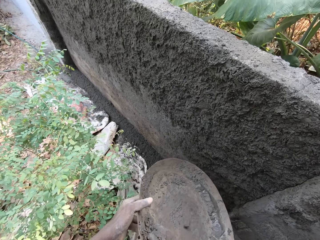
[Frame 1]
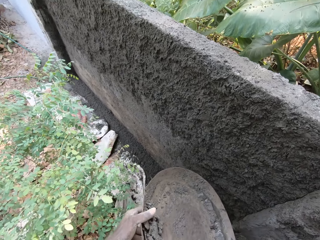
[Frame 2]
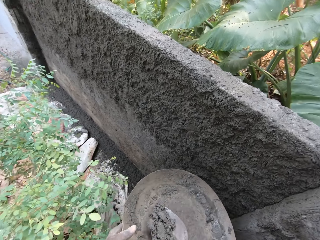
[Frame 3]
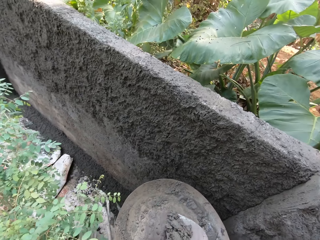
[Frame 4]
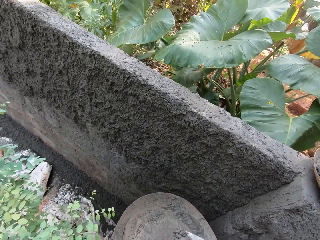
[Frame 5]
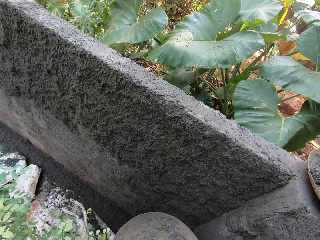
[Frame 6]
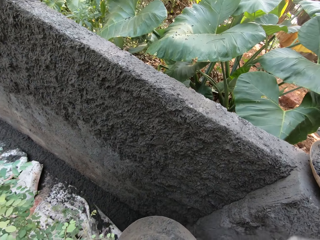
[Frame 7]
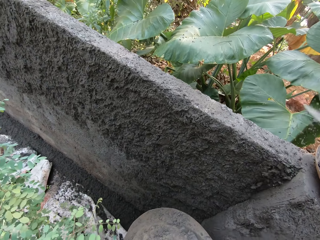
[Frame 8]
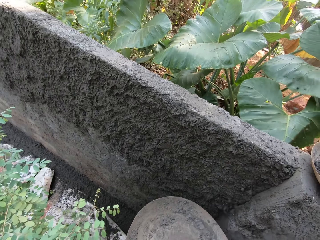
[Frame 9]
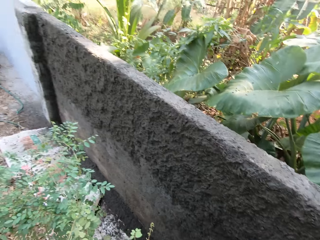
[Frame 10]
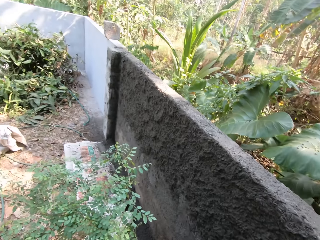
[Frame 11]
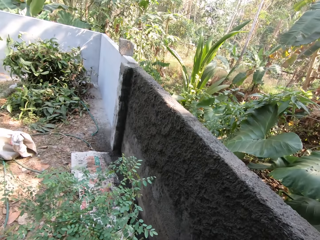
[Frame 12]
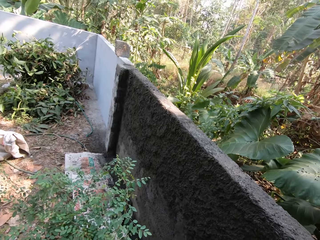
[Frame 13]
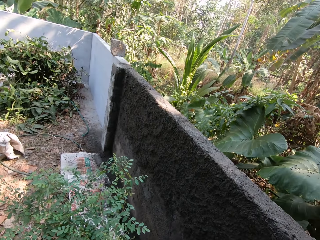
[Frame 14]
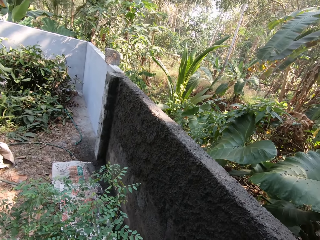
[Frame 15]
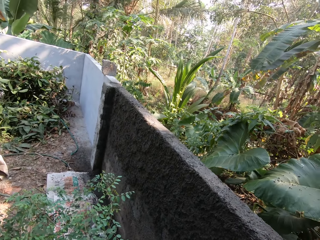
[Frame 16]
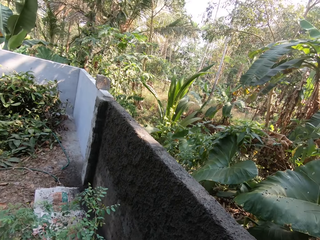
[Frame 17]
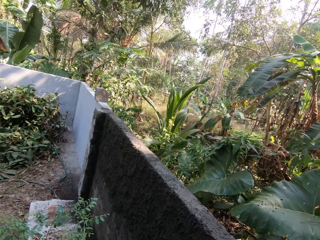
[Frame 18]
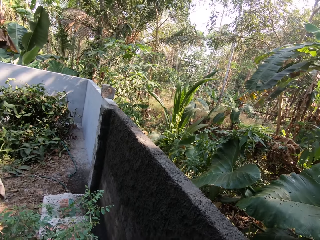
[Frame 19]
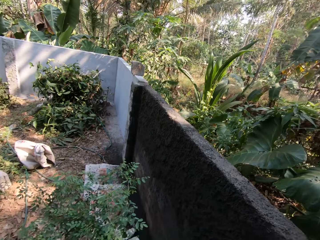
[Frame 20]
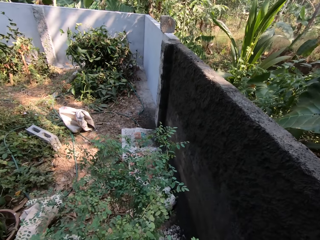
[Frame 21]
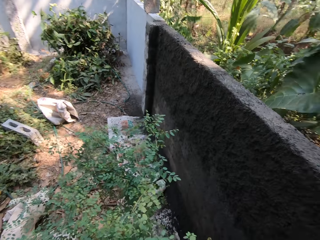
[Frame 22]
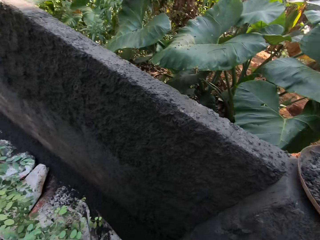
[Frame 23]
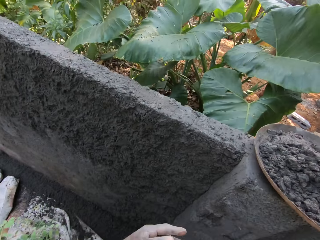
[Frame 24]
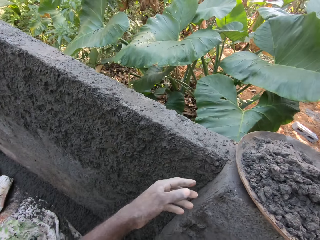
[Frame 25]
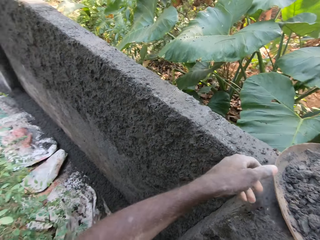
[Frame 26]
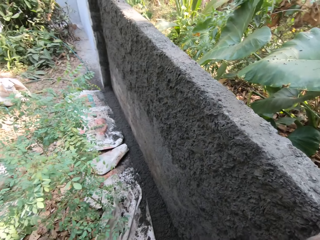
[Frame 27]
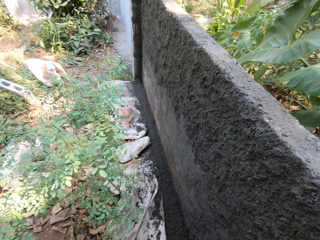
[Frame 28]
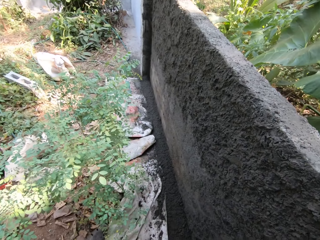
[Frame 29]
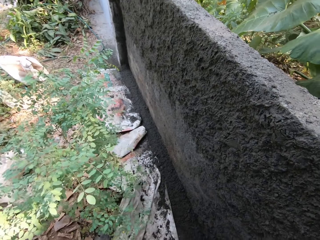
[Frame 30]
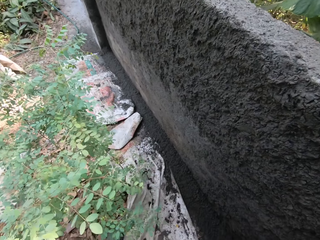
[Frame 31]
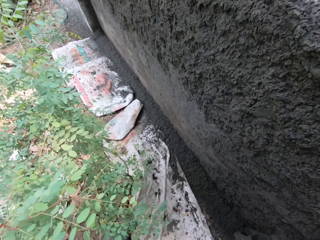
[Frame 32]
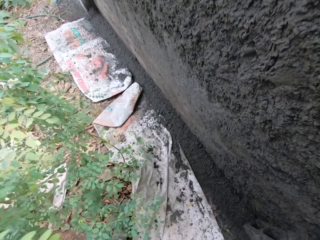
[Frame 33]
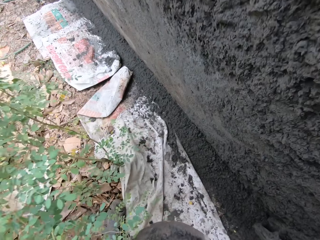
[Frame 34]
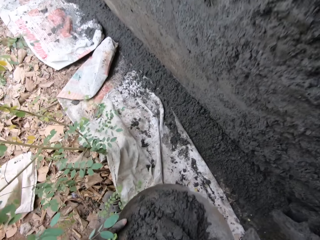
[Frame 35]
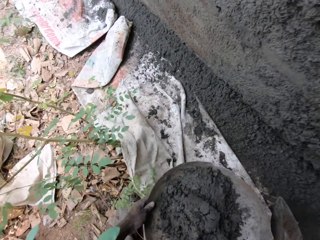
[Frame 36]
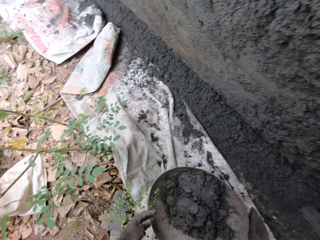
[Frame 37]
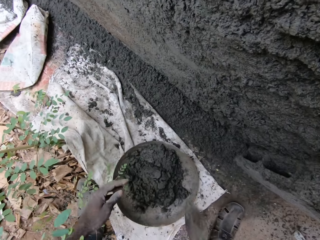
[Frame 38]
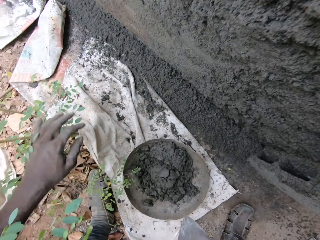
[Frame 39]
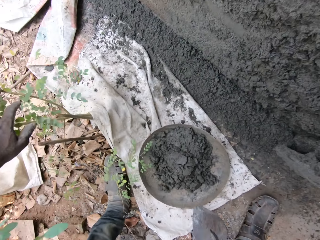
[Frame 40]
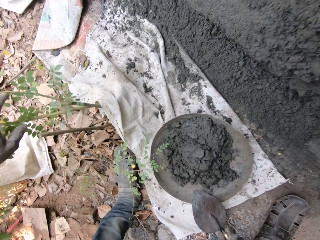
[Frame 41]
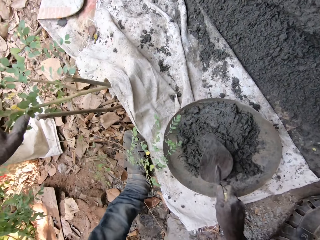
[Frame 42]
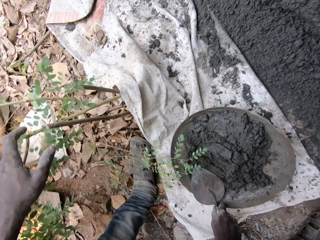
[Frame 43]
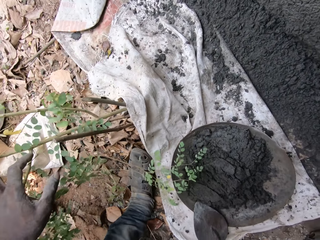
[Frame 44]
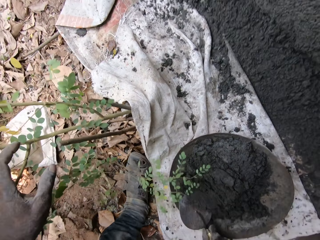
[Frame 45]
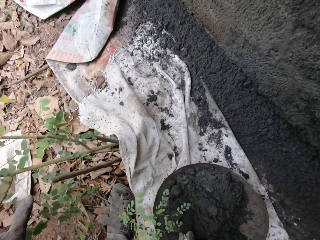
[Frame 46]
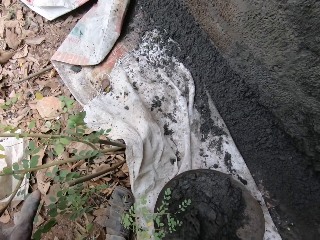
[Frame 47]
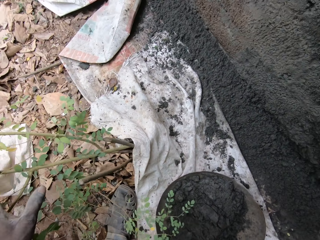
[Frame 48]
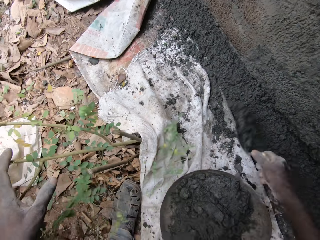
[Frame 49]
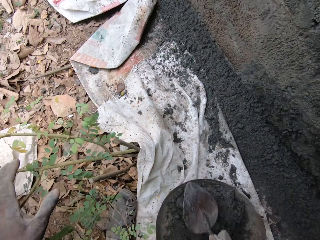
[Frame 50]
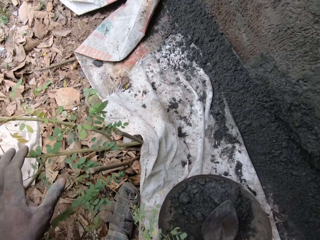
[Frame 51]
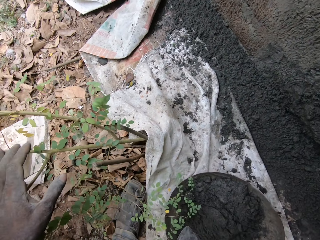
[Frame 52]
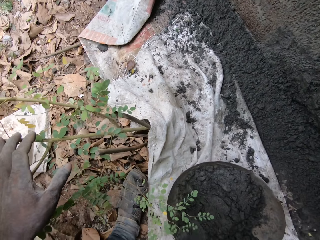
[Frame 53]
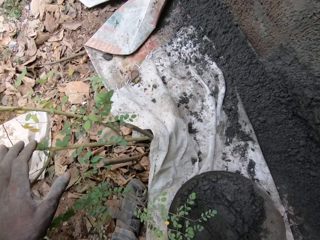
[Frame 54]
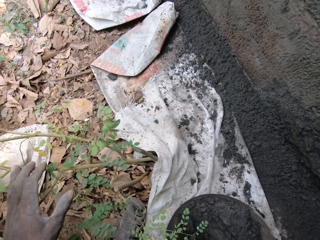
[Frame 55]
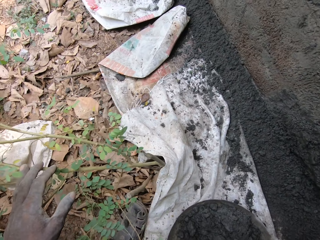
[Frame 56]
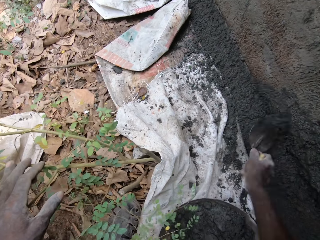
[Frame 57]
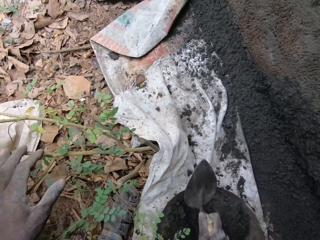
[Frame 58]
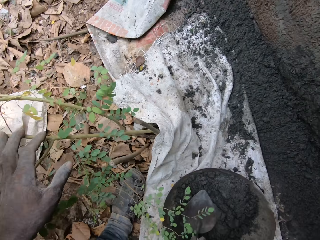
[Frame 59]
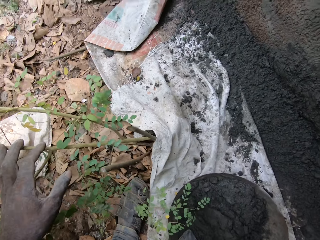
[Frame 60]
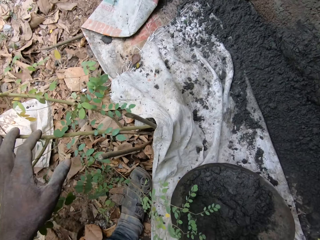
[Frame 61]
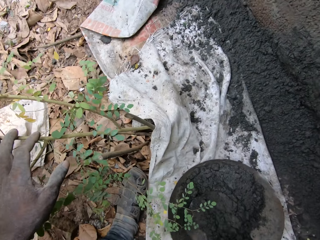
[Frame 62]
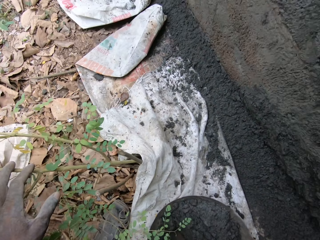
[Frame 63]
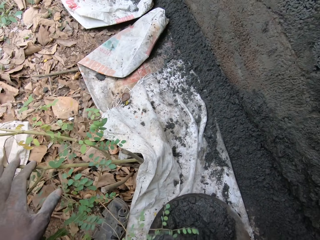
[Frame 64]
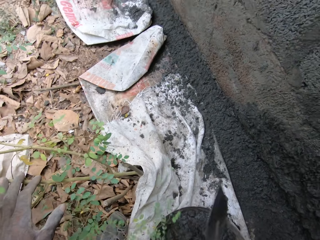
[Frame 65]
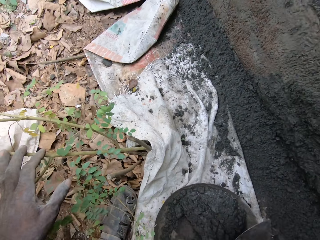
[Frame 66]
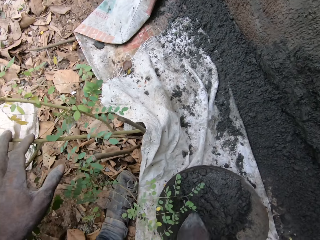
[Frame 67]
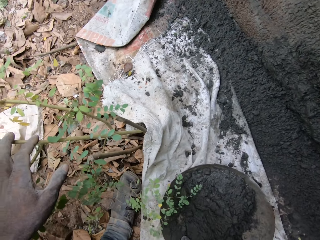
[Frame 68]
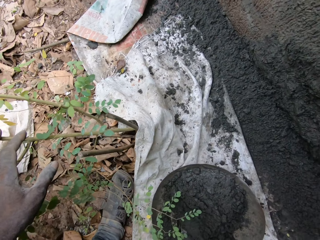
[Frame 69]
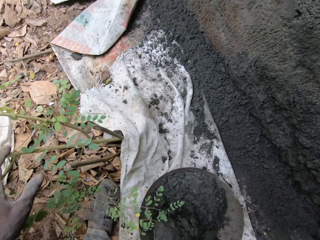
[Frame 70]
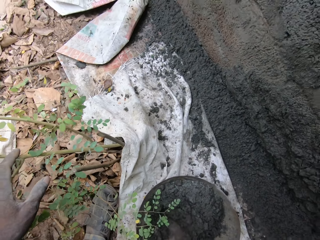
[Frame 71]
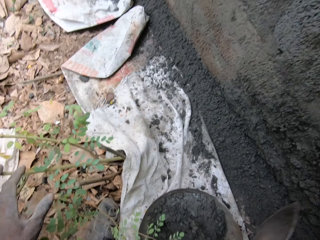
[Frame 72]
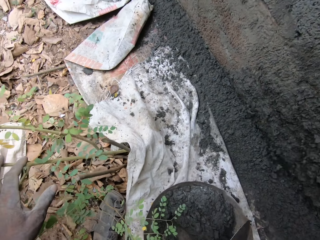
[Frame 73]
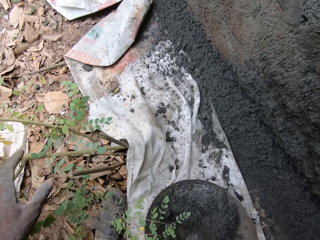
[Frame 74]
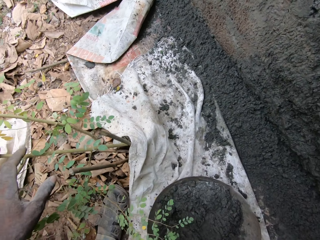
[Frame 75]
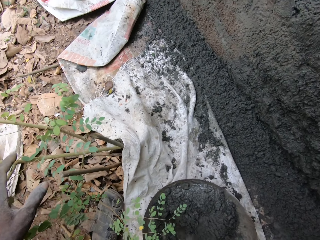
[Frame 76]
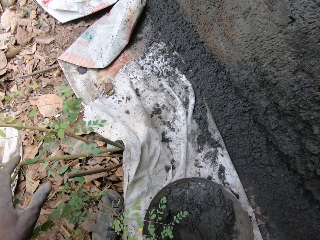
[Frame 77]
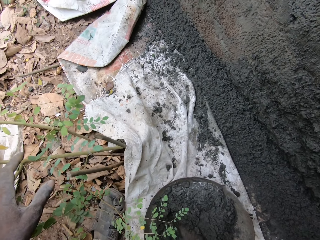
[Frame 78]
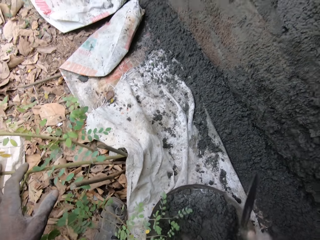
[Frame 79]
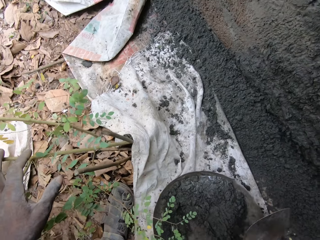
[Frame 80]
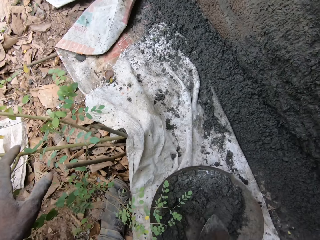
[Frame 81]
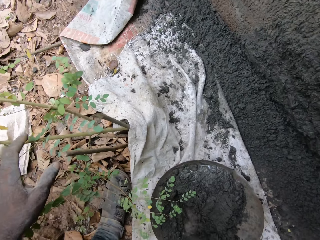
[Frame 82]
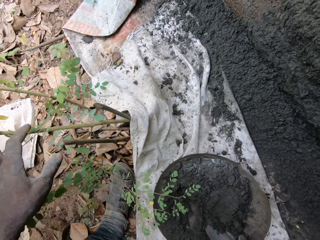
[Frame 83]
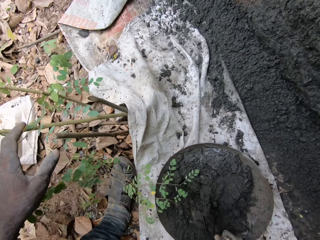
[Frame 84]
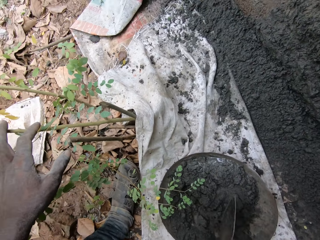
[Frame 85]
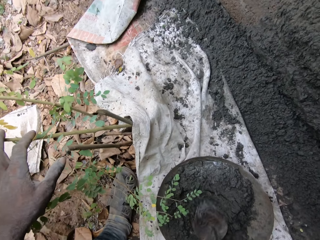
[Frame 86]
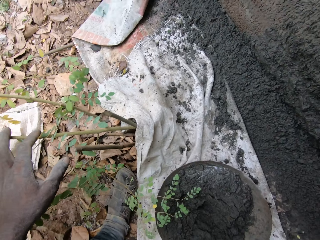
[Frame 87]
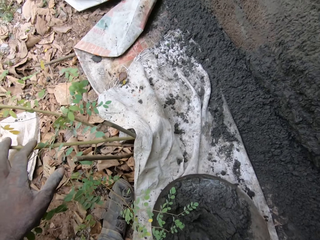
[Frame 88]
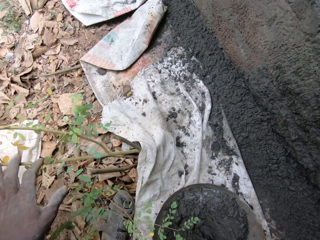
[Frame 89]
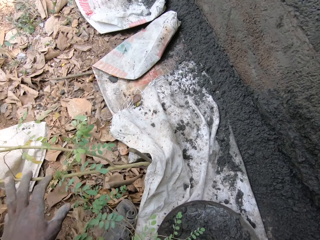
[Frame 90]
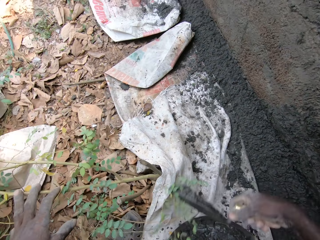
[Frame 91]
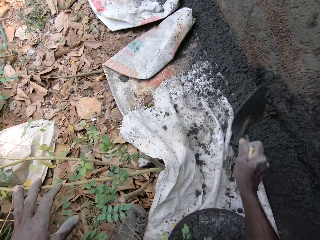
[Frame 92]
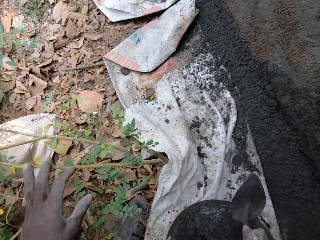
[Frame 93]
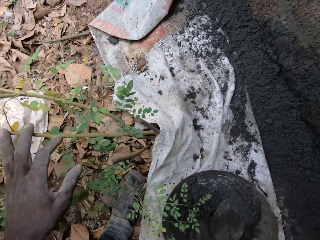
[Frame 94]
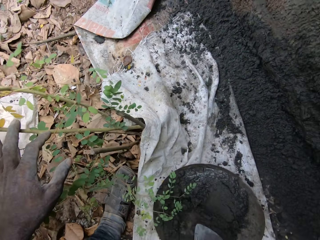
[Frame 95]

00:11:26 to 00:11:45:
The camera wearer scoops some concrete or cement from the concrete in the head pan with the hand trowel in his right hand. He plasters the wall with the concrete on the hand trowel in his right hand. He picks the tray or head pan of cement. He carries the head pan of concrete from the wall with his left hand. He drops the head pan of concrete on the ground with both hands. He holds a flower with his left hand. He touches the concrete in the head pan with the hand trowel in his right hand. He scoops some concrete from the concrete in the head pan with the hand trowel in his right hand. He plasters the wall with the concrete on the hand trowel in his right hand. He scoops some concrete from the concrete in the head pan with the hand trowel in his right hand. He plasters the wall with the concrete on the hand trowel in his right hand. He scoops some concrete from the concrete in the head pan with the hand trowel in his right hand. He plasters the wall with the concrete on the hand trowel in his right hand. He scoops some concrete from the concrete in the head pan with the hand trowel in his right hand. He plasters the wall with the concrete on the hand trowel in his right hand. He scoops some concrete from the concrete in the head pan with the hand trowel in his right hand. He plasters the wall with the concrete on the hand trowel in his right hand. He mixes the concrete in the head pan with the hand trowel in his right hand. He scoops some concrete from the concrete in the head pan with the hand trowel in his right hand. He plasters the wall with the concrete on the hand trowel in his right hand.

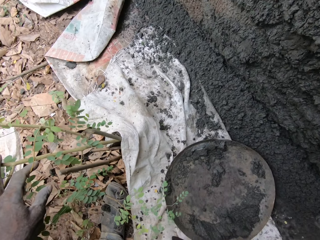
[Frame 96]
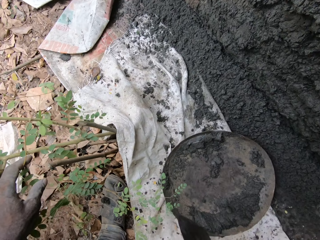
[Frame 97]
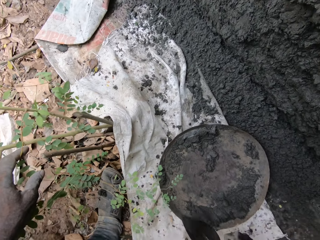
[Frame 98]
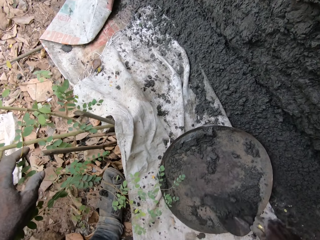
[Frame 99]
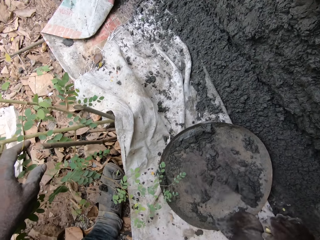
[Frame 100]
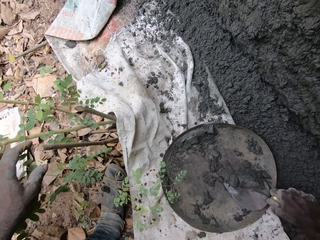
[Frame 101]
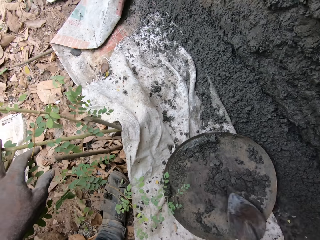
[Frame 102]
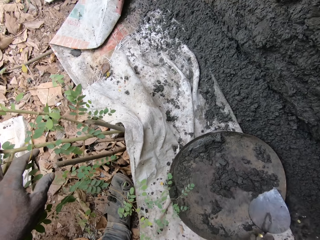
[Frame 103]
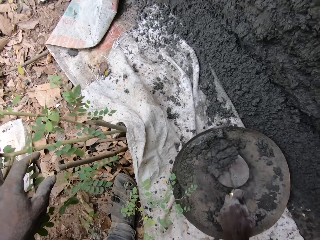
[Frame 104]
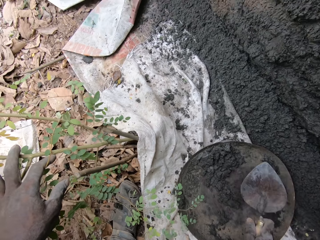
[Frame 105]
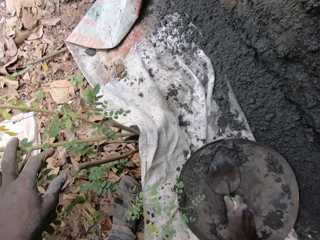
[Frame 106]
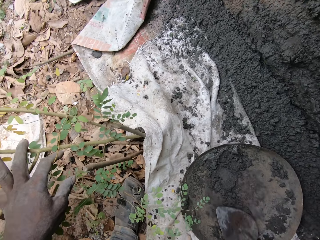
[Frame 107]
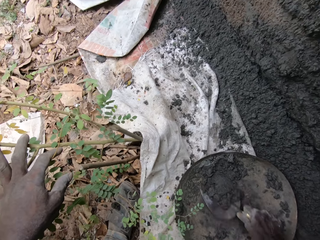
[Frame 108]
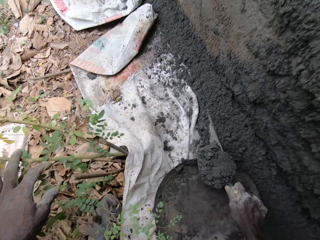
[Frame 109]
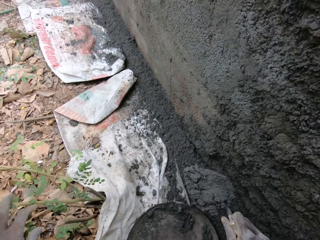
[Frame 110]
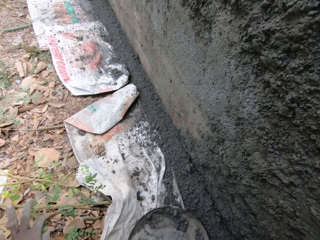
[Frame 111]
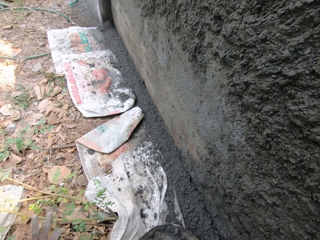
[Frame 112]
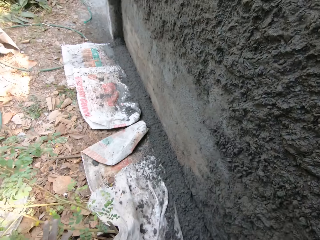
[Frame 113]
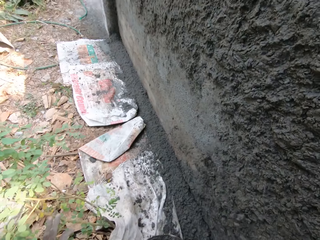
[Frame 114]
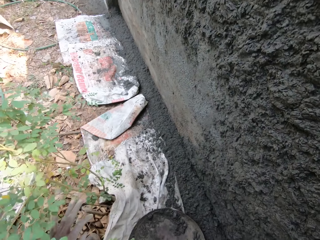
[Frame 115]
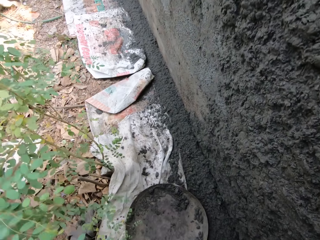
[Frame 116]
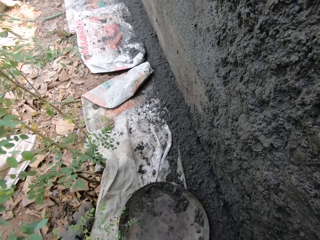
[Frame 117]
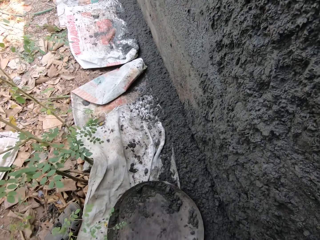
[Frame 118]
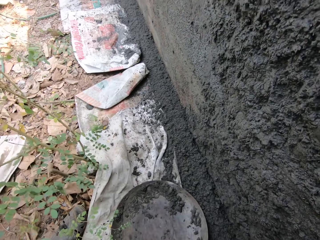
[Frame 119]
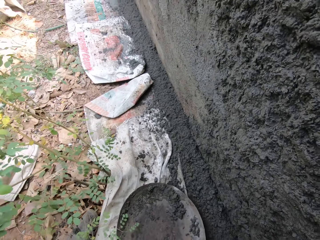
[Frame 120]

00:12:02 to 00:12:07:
The camera wearer gathers the concrete in the head pan with the hand trowel in his right hand. He scoops some concrete from the concrete in the head pan with the hand trowel in his right hand. He plasters the wall with the concrete on the hand trowel in his right hand.
